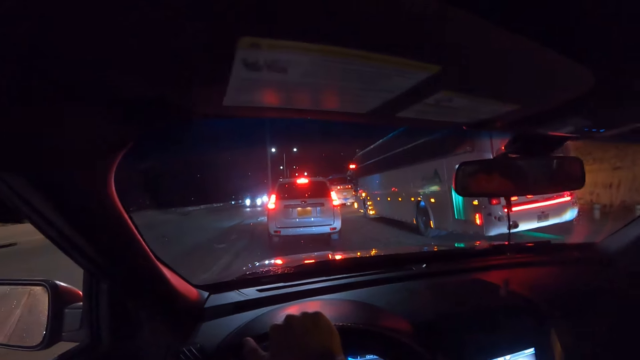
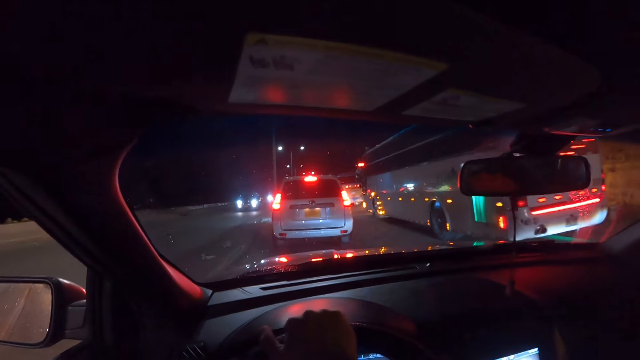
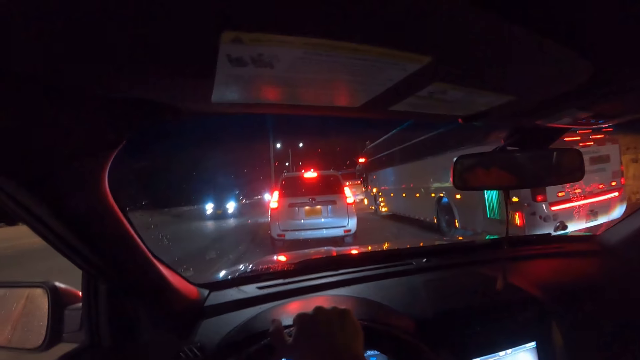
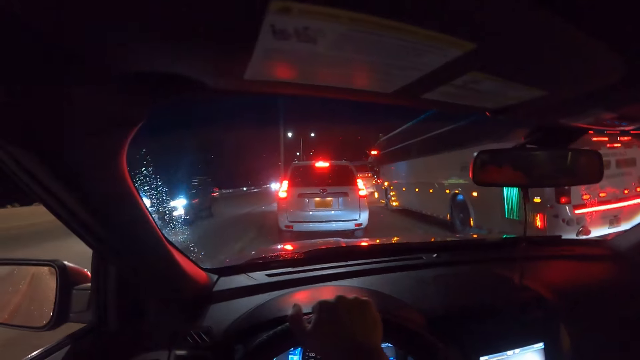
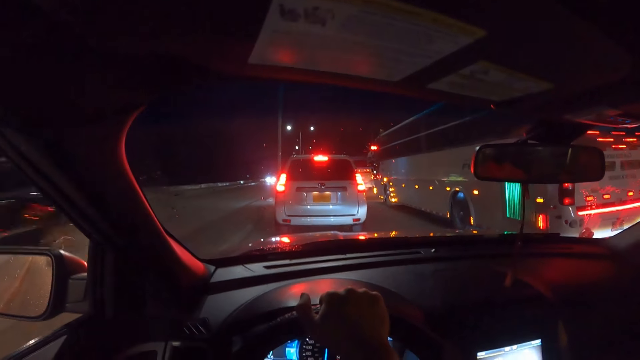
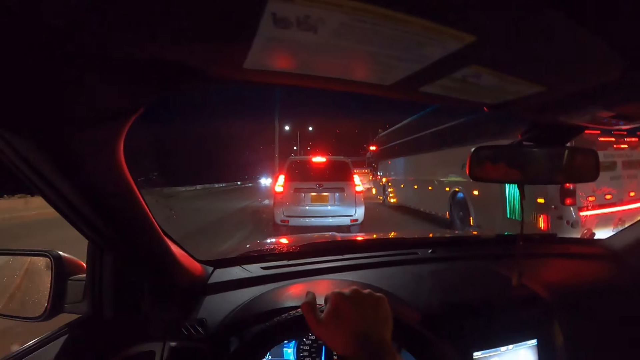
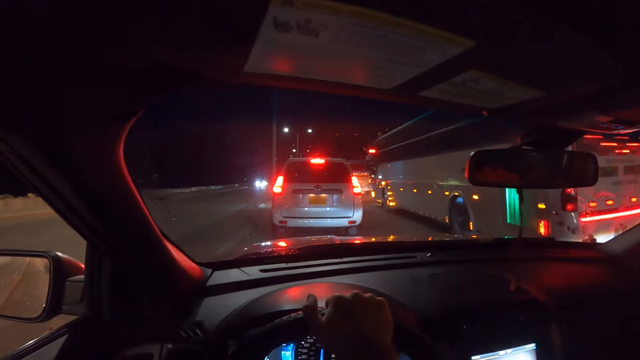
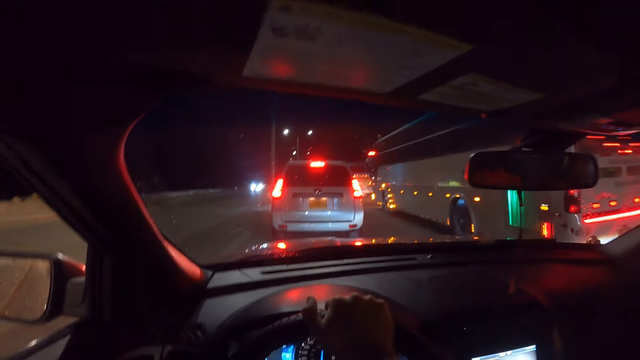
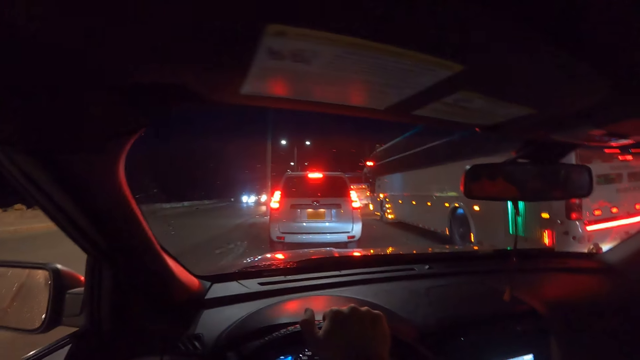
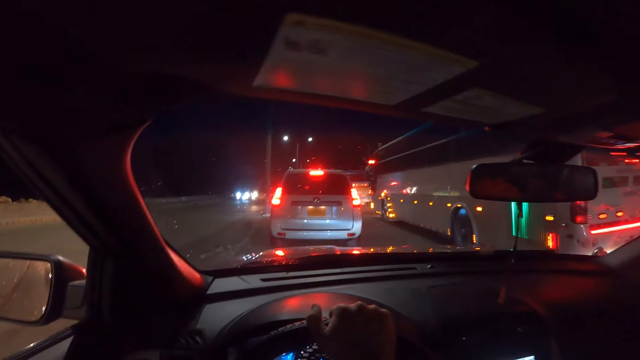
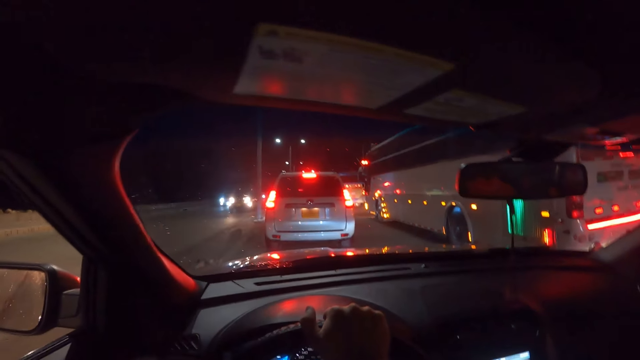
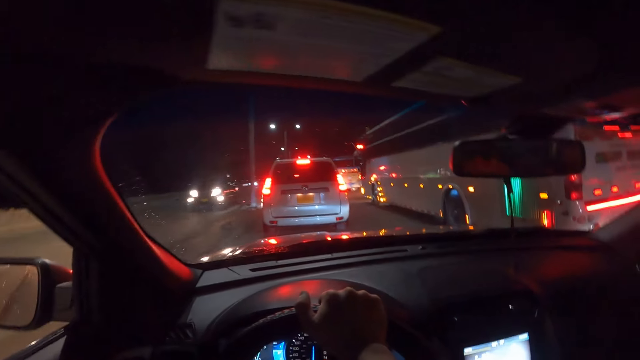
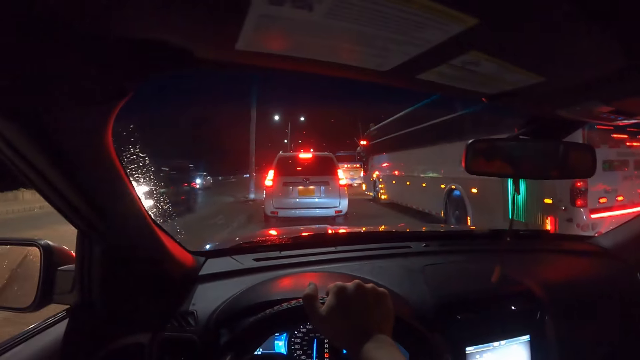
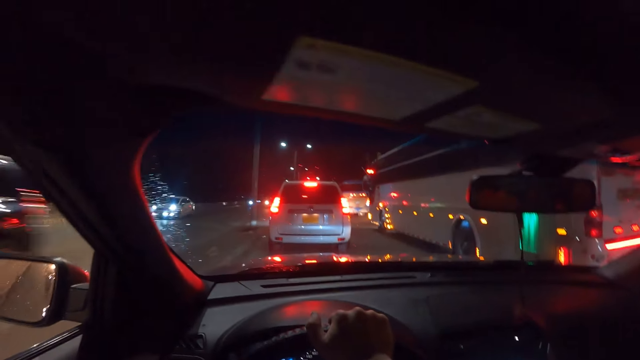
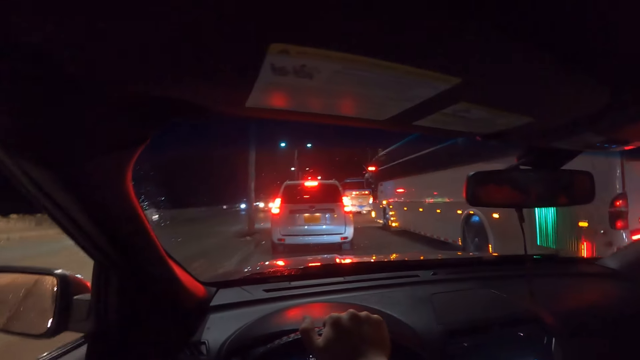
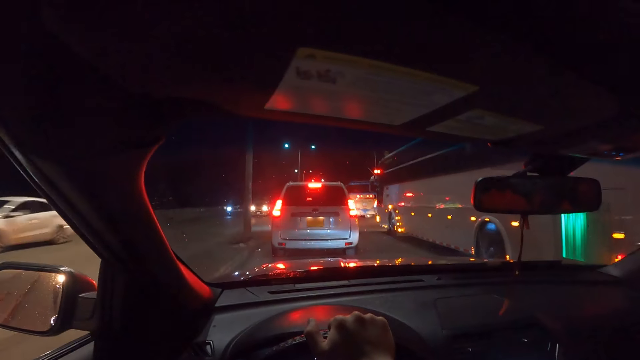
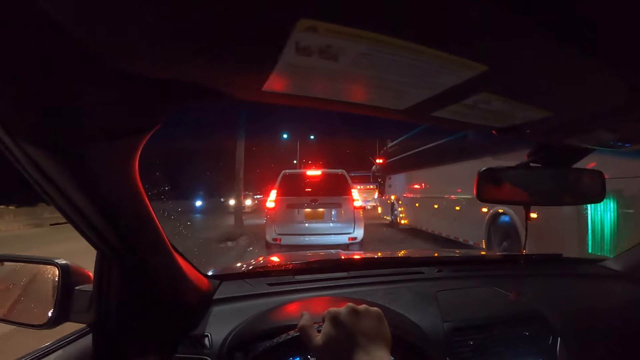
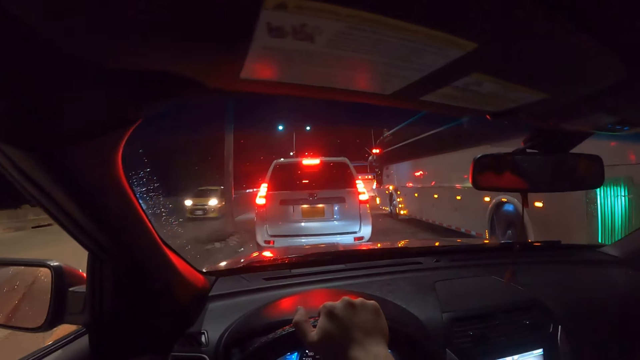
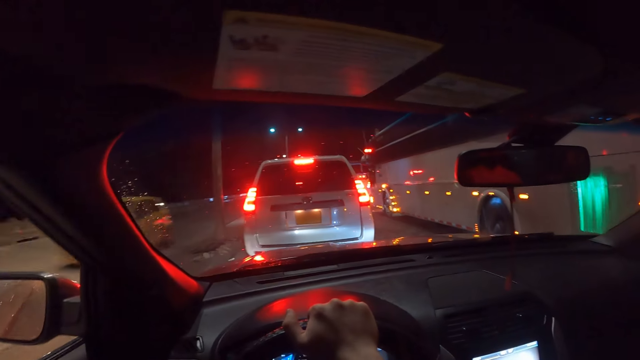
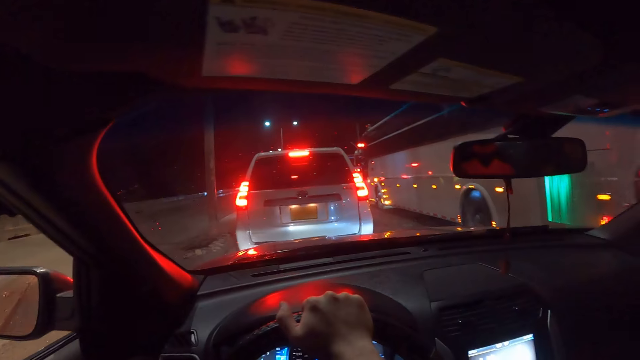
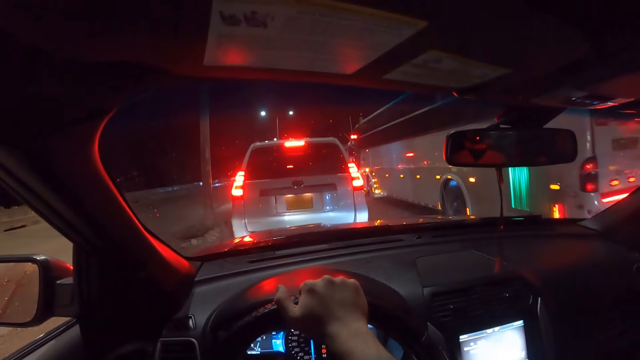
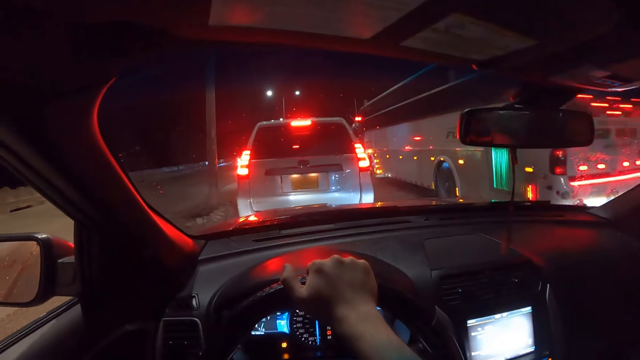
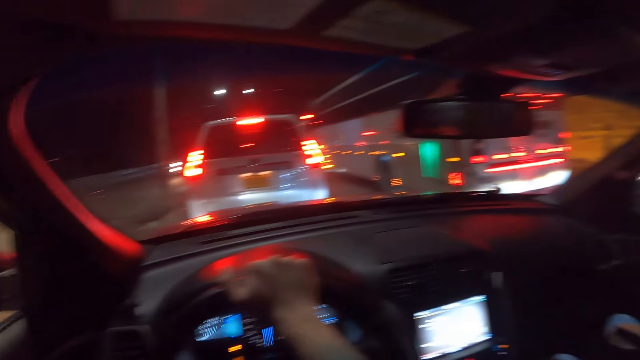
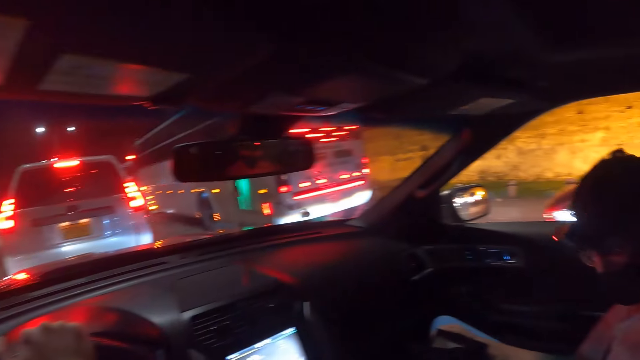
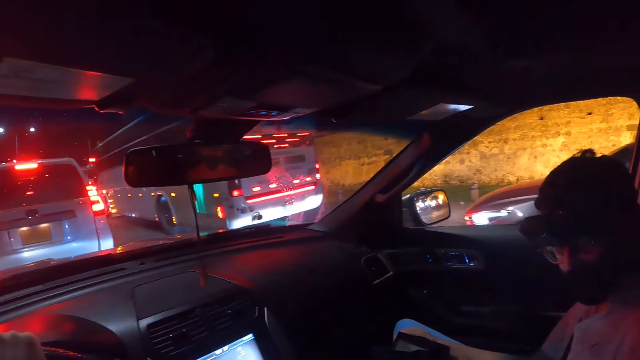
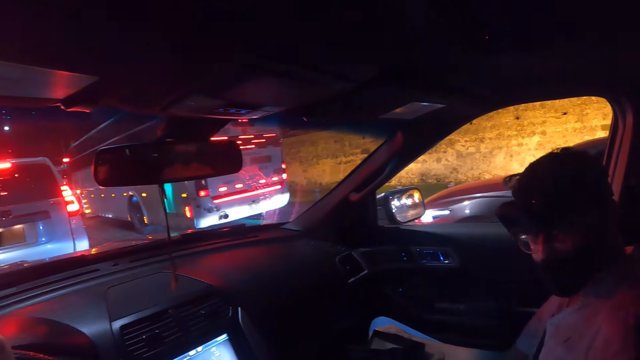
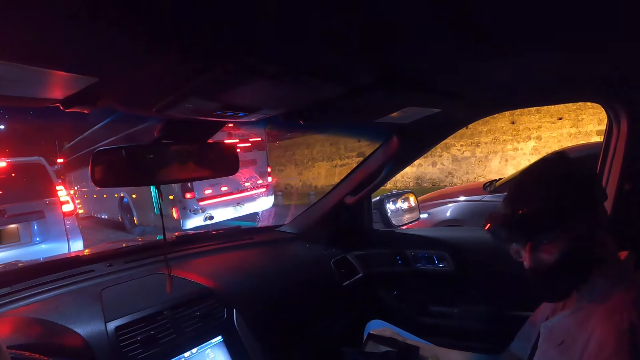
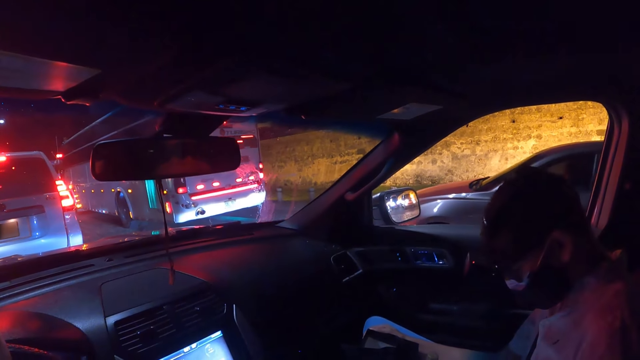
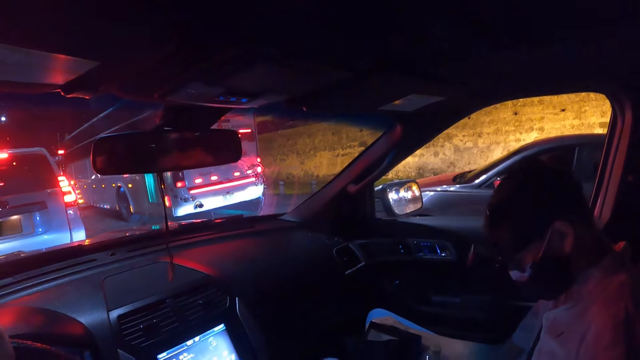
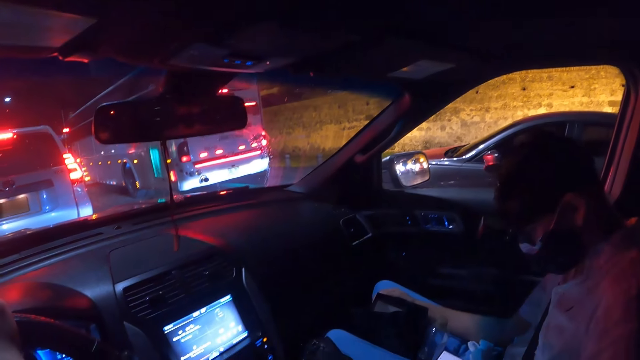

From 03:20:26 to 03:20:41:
A car drives past the camera wearer. A bus drives past them. A car drives past them. A motorcycle rides past them. A car drives past them. The camera wearer looks around, turns around and interacts with a man.

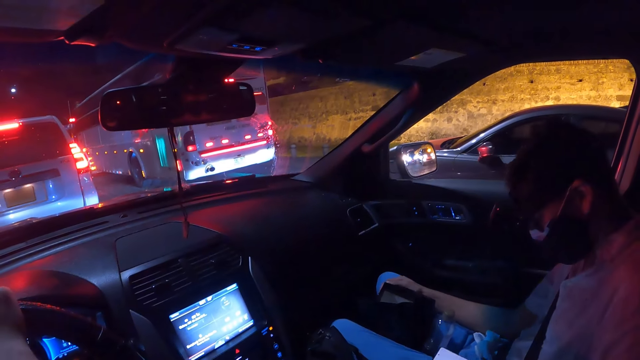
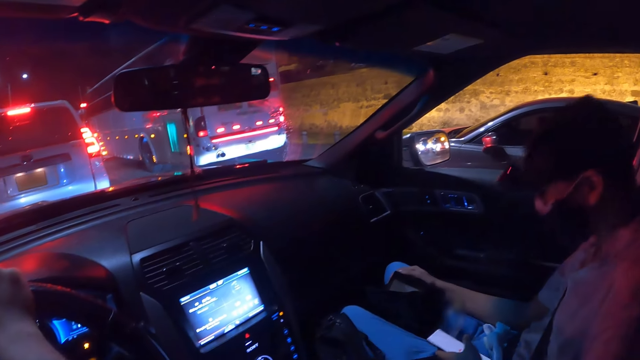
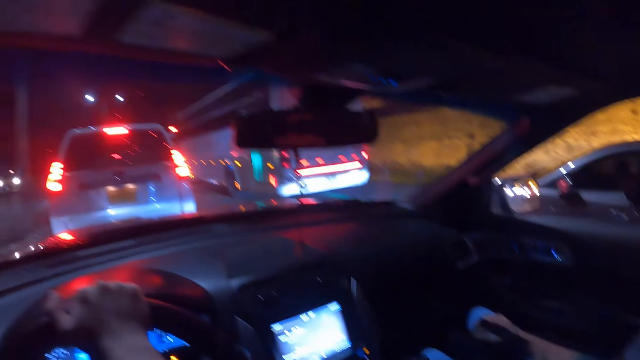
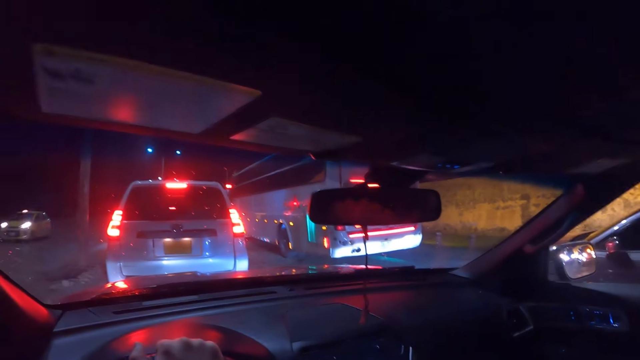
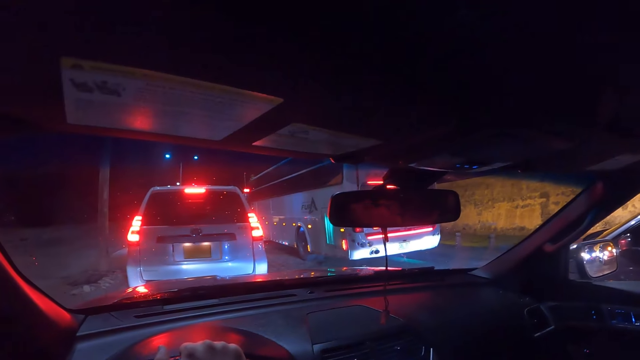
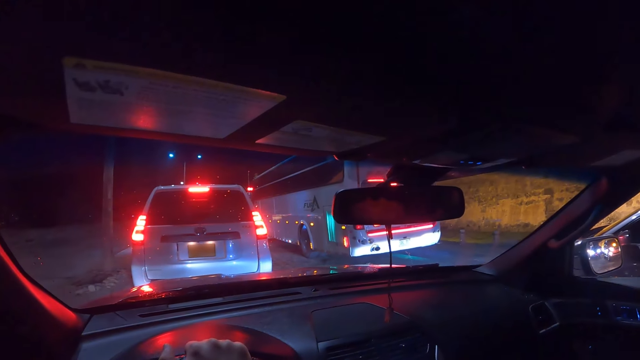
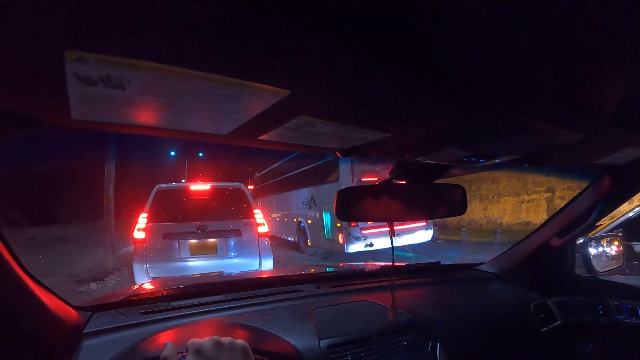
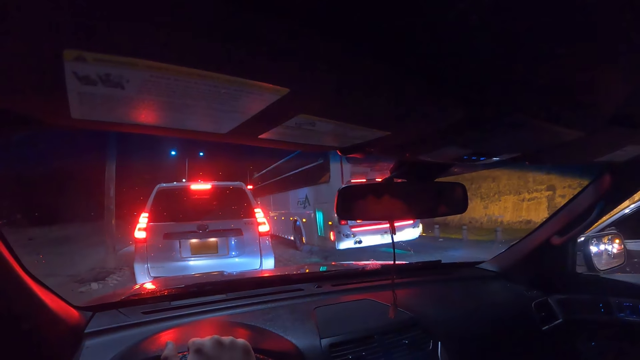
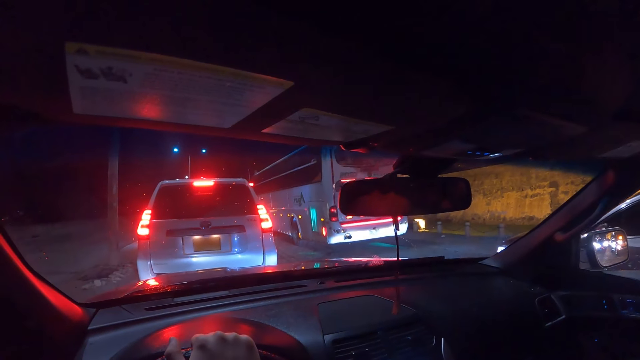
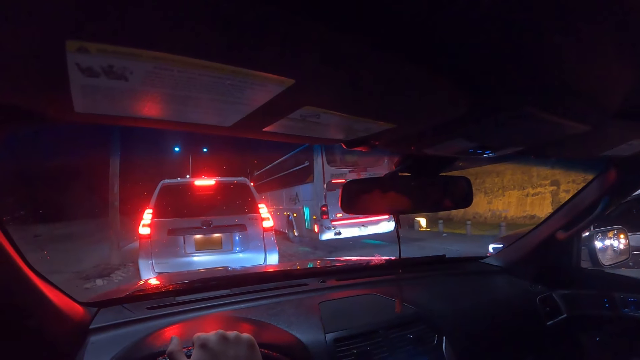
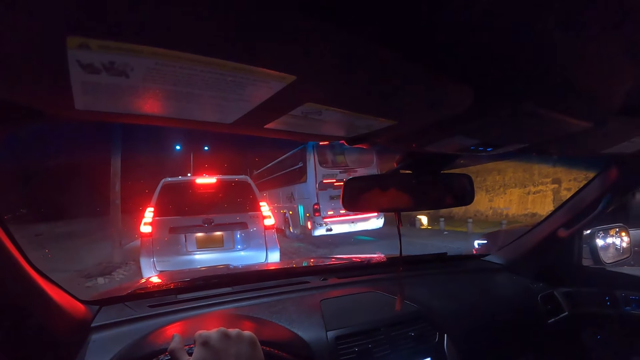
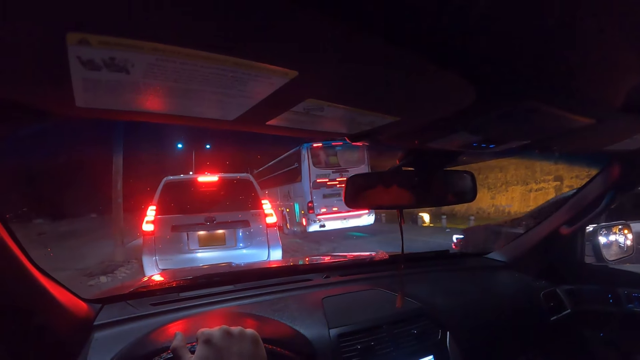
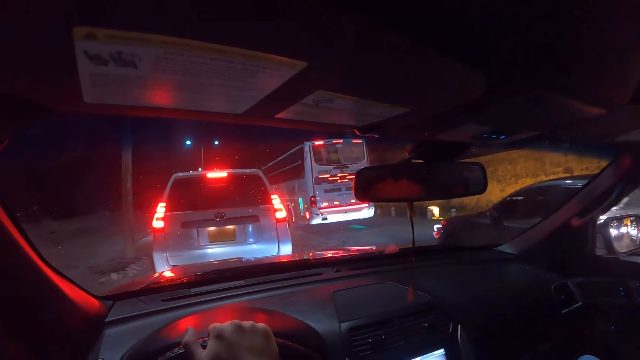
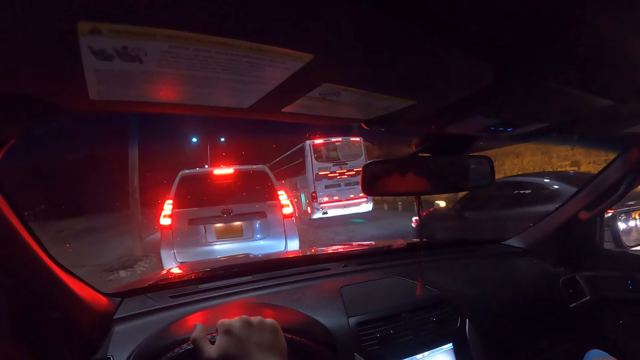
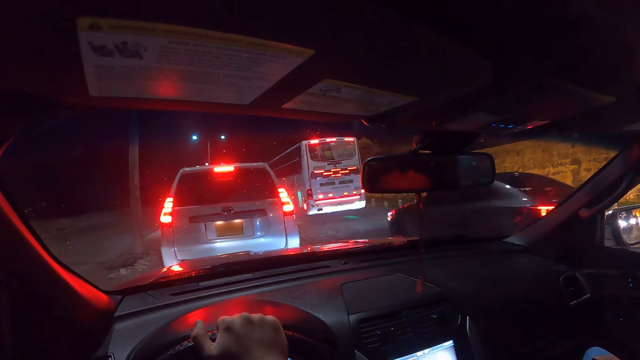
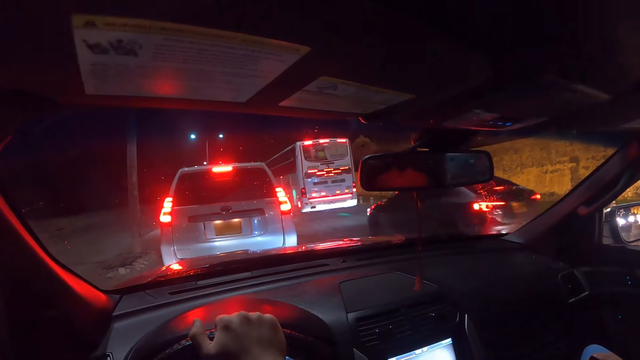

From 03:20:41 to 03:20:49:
The camera wearer looks around. A car drives past them. The car drives past them.
